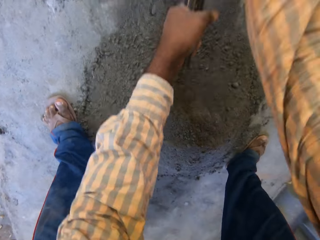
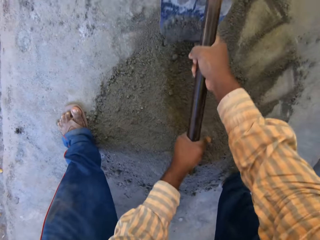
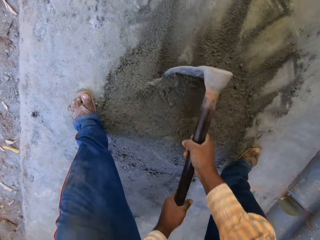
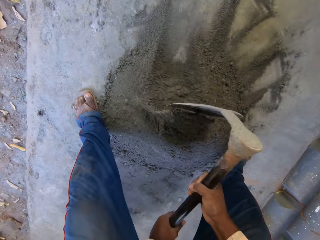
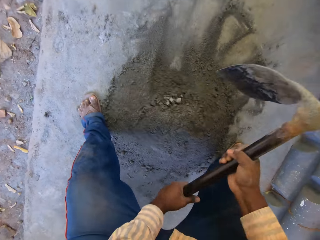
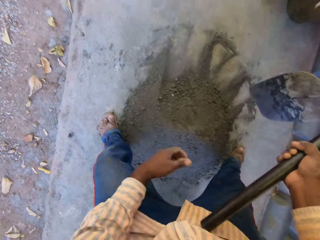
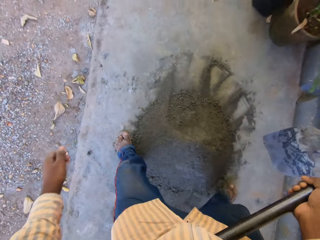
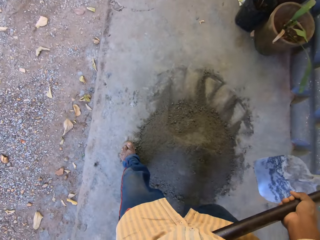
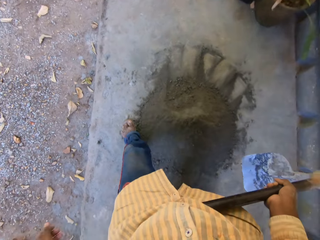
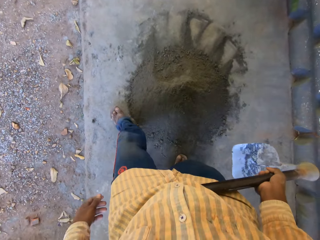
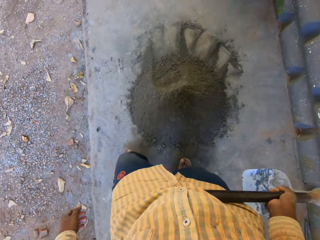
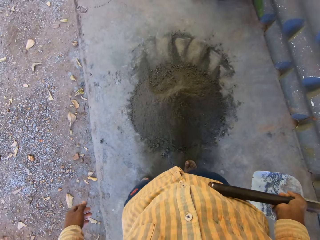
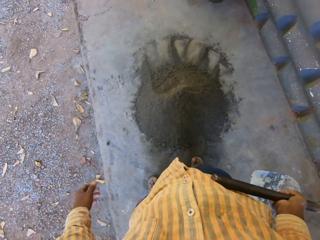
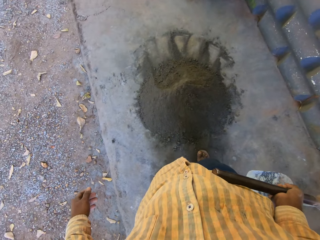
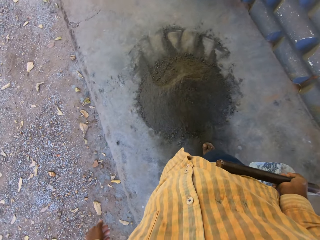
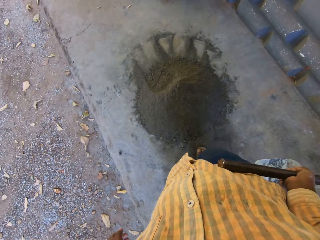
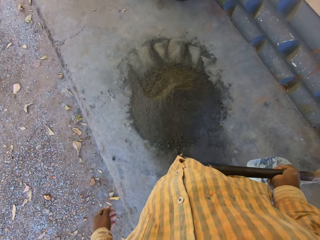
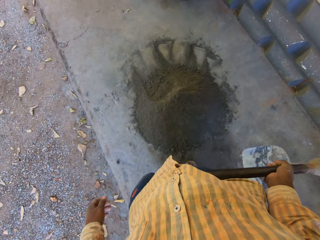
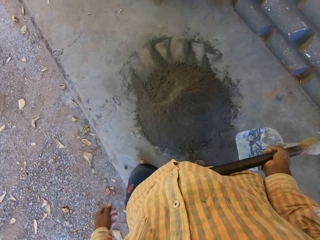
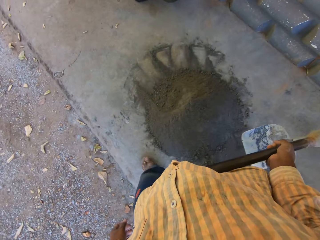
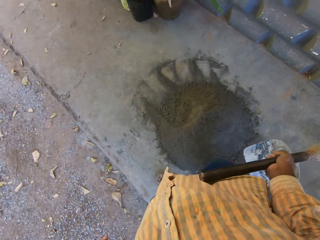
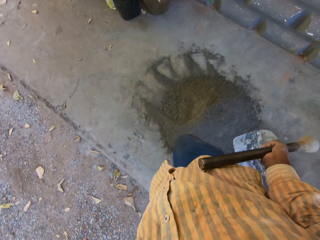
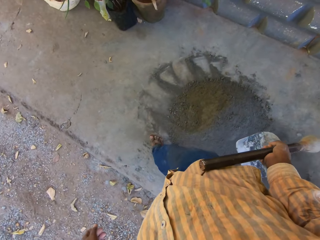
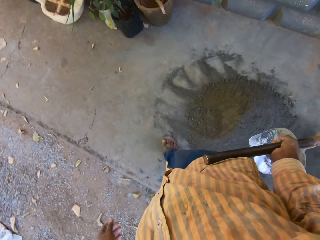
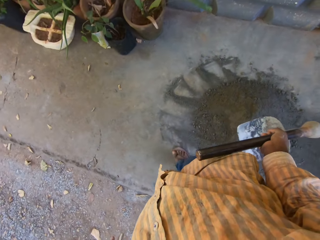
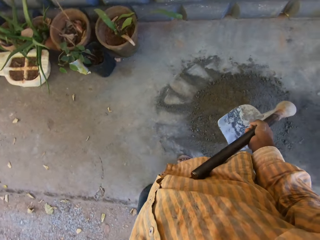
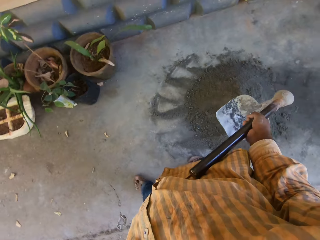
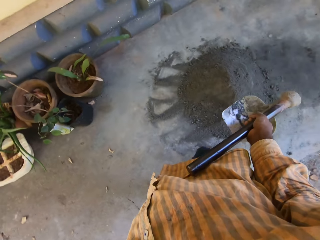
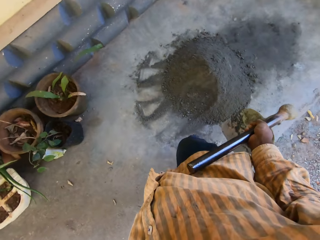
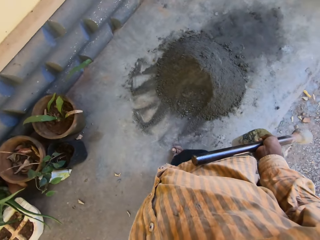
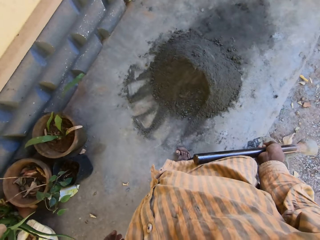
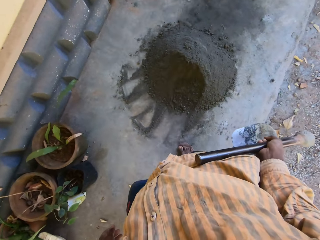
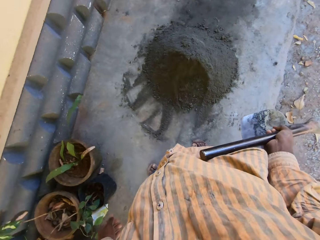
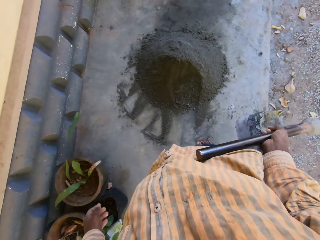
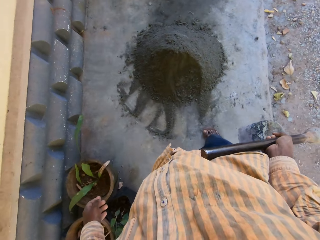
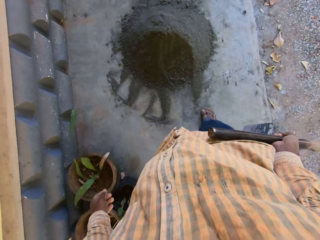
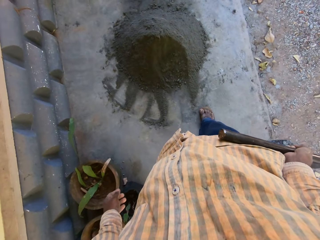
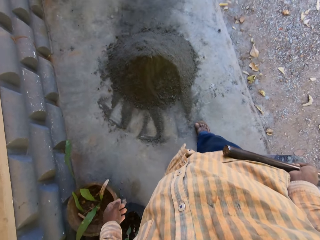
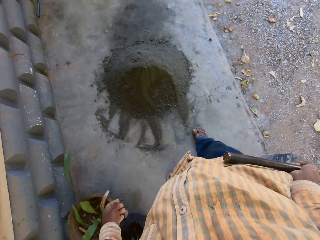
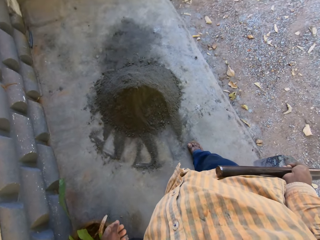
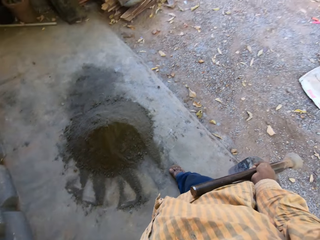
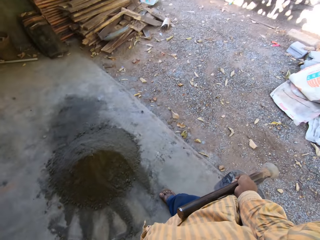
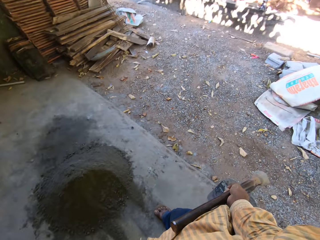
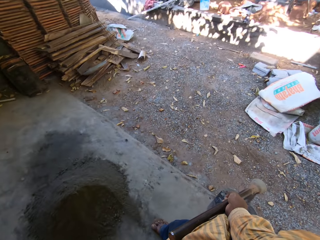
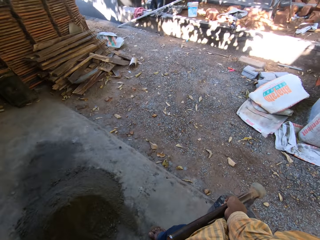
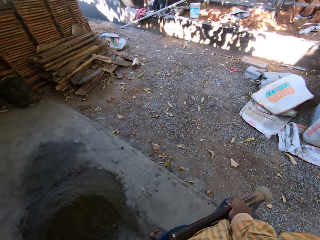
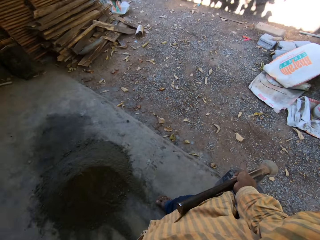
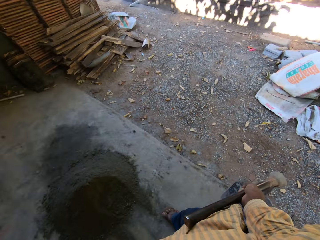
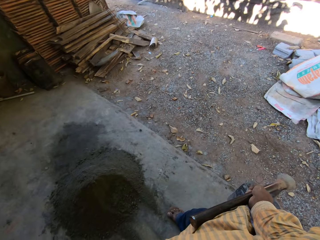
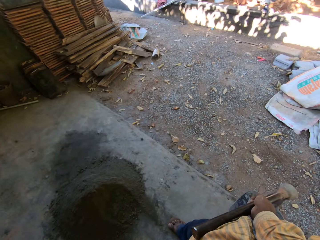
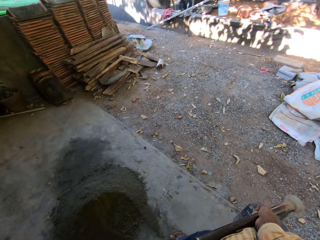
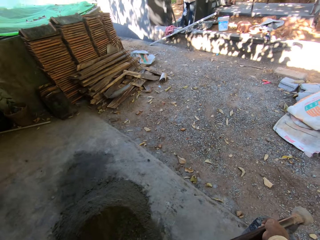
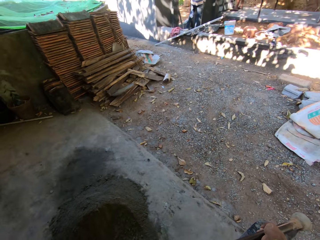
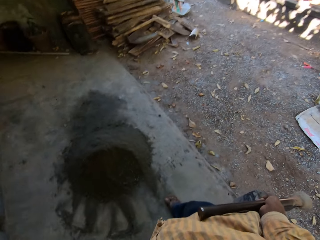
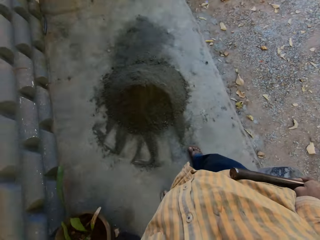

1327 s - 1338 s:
The camera wearer looks around. They walk around. They look around.

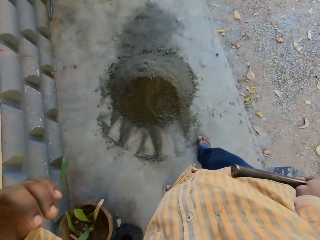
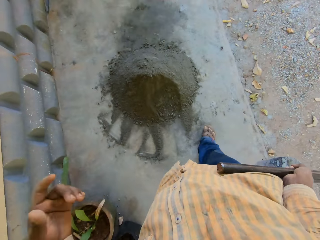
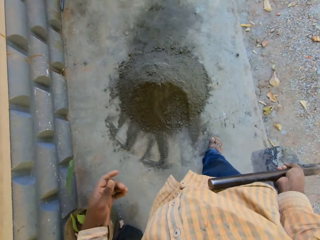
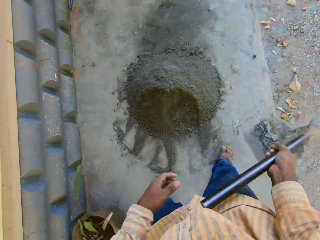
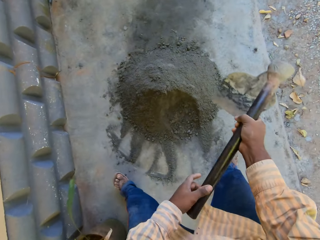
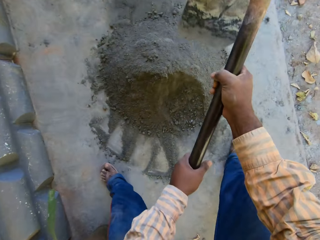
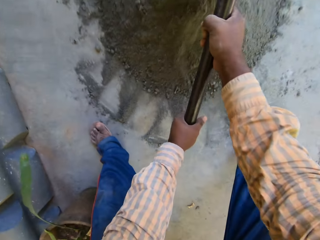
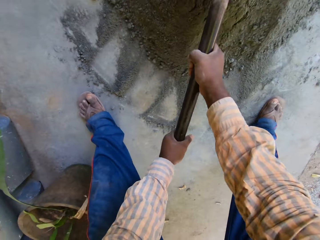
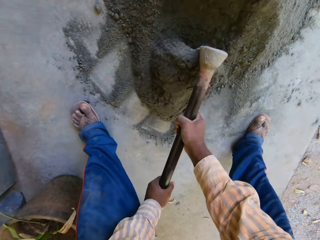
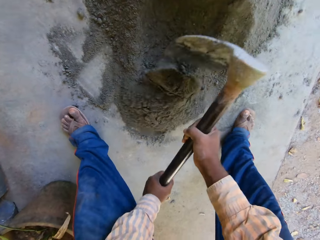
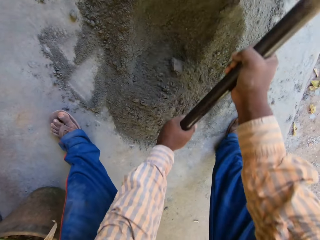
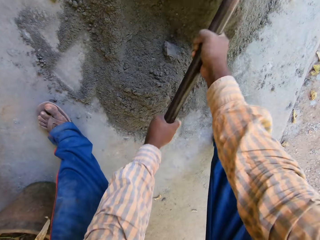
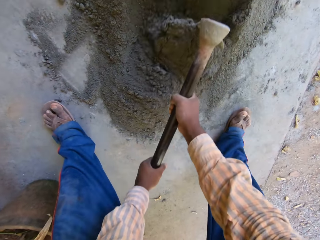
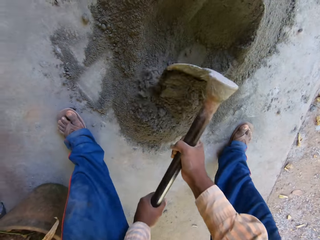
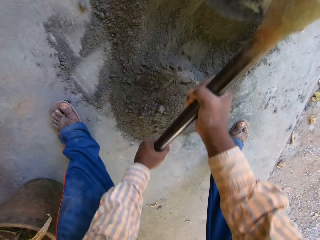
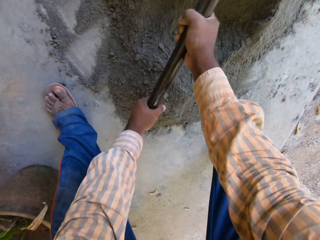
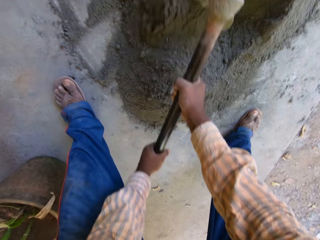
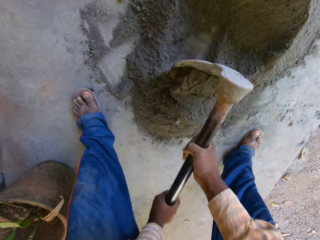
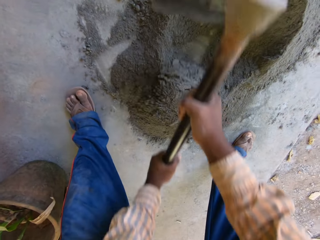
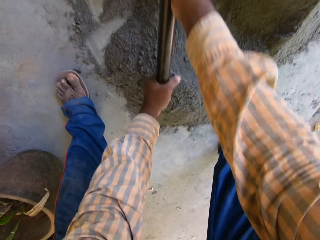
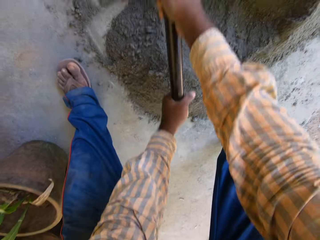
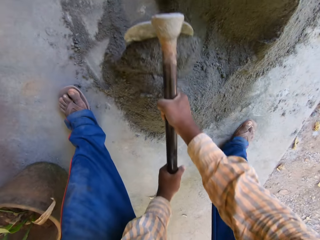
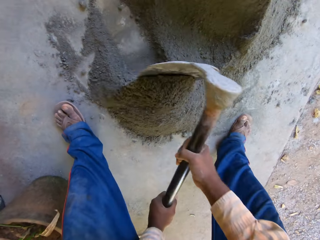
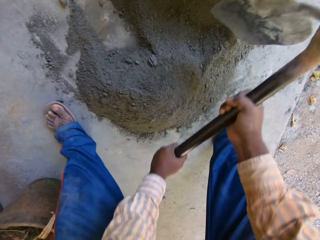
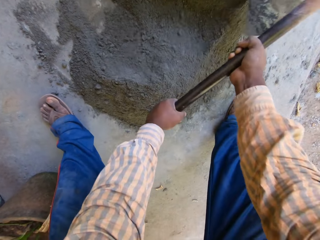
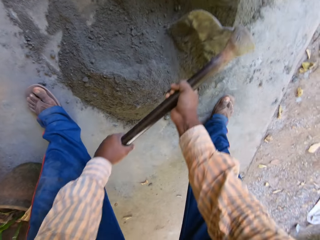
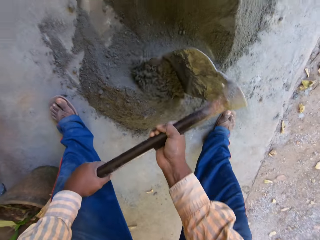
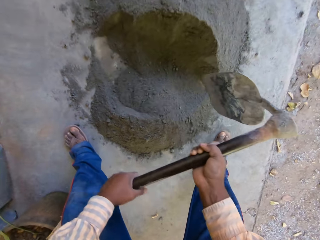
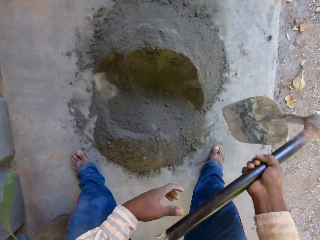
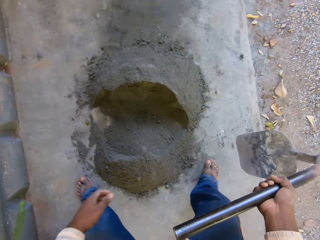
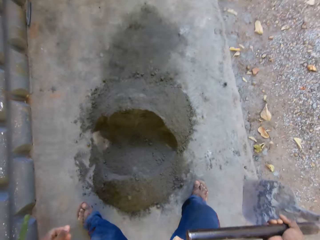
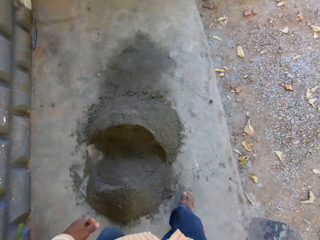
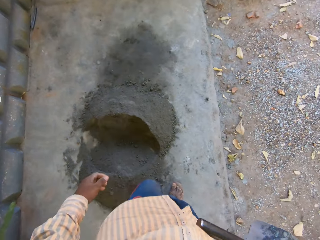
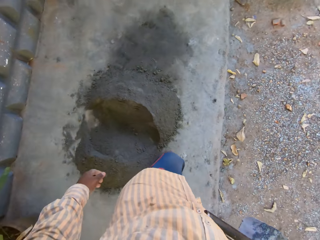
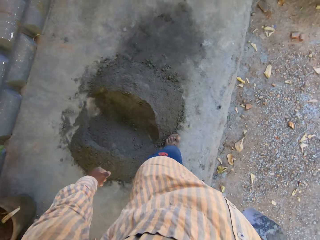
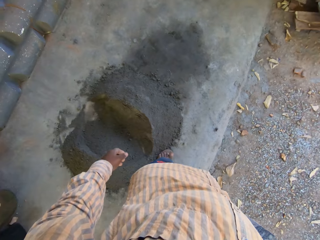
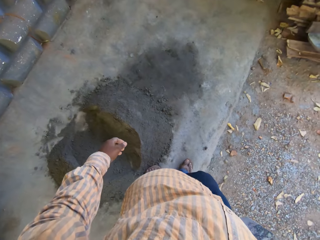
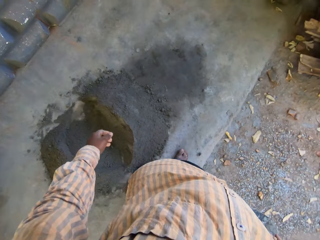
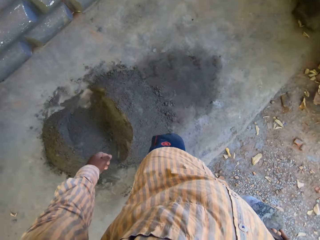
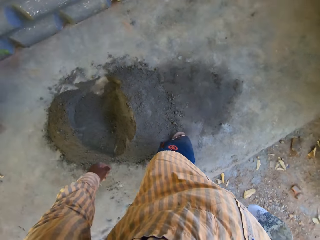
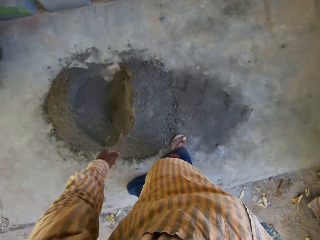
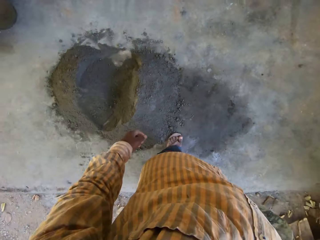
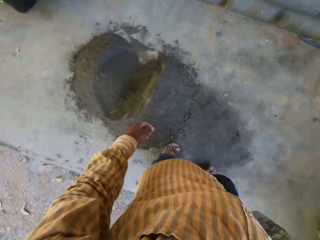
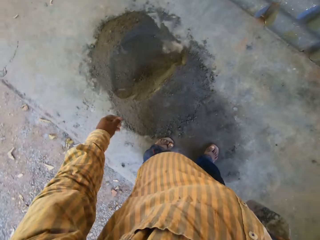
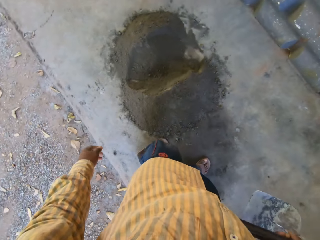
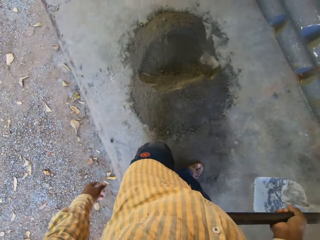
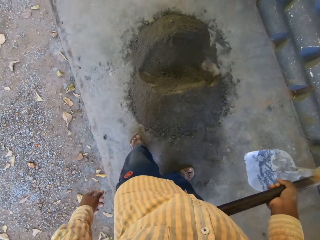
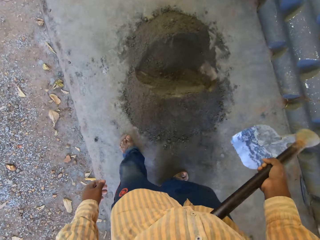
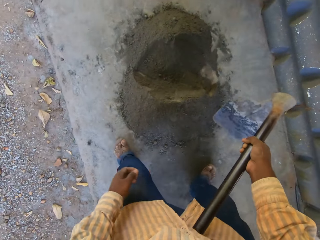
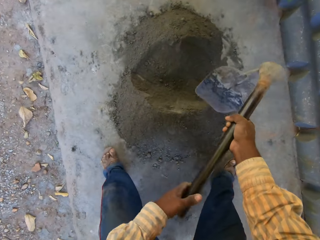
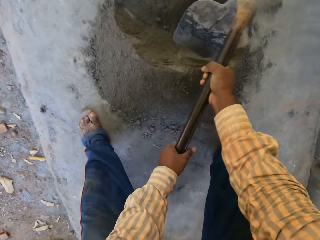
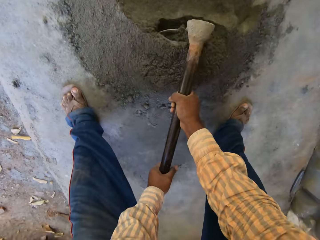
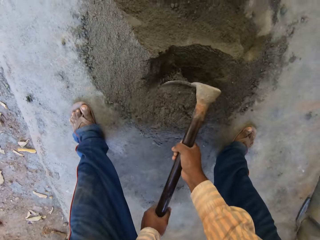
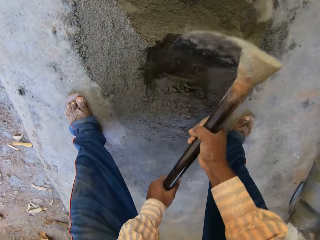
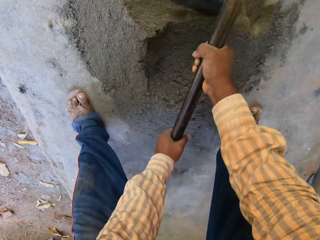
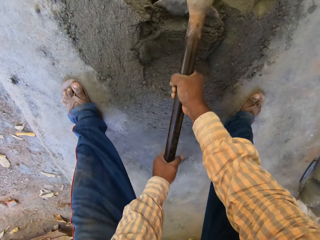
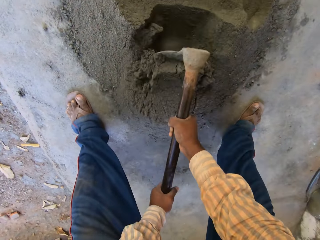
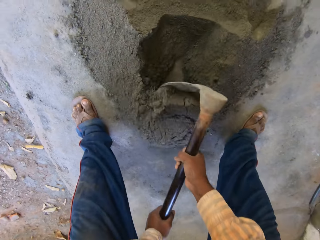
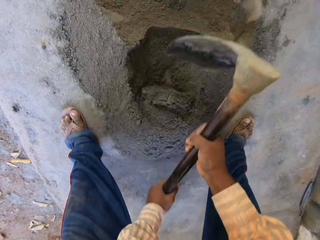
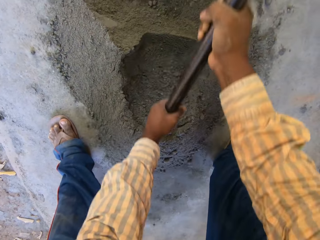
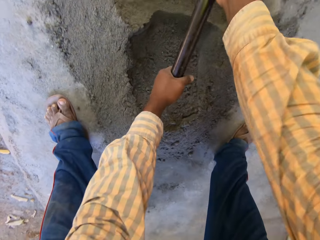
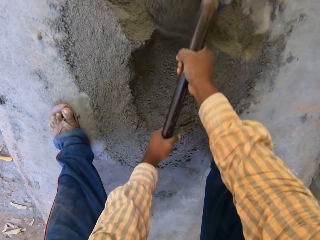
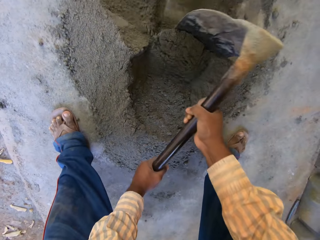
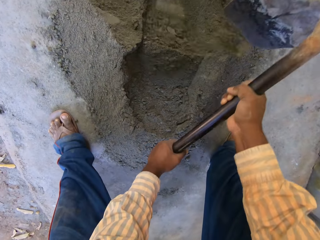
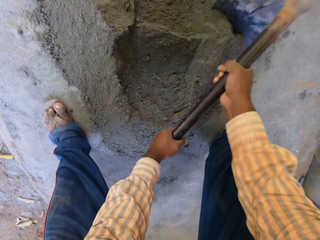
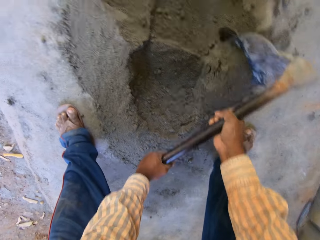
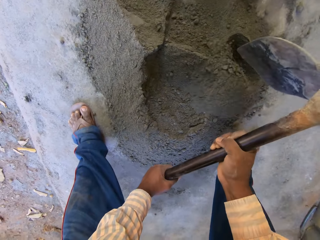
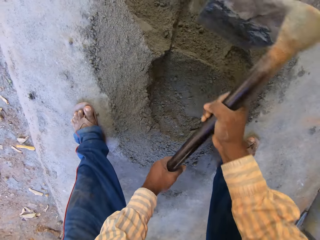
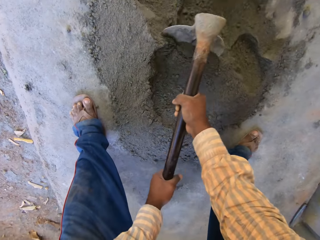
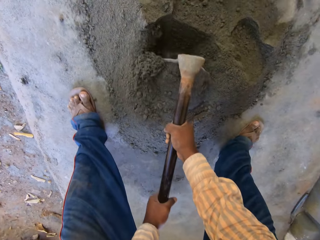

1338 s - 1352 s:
The camera wearer mixes the cement and sand with the hoe in both hands. He walks around. He mixes the cement and sand with the hoe in both hands again.
